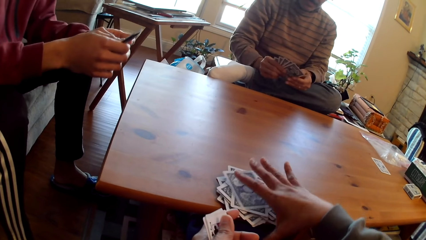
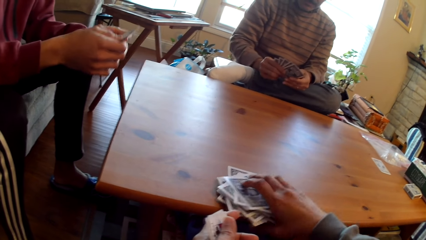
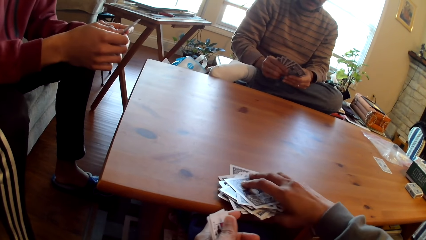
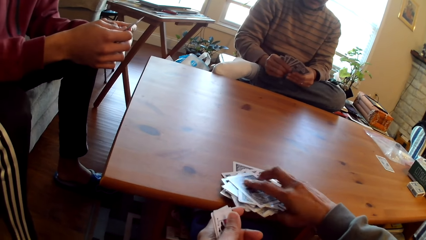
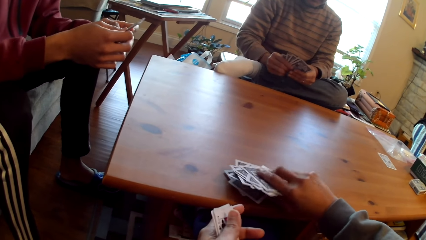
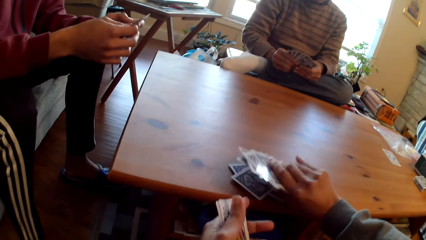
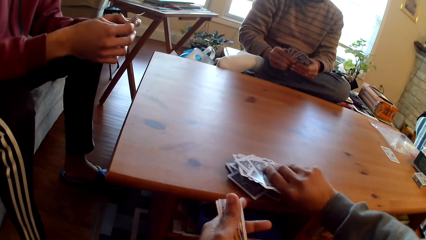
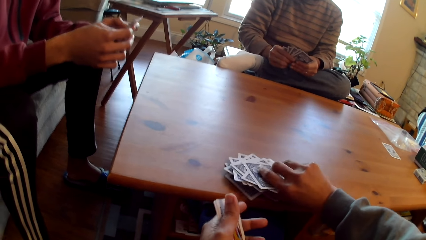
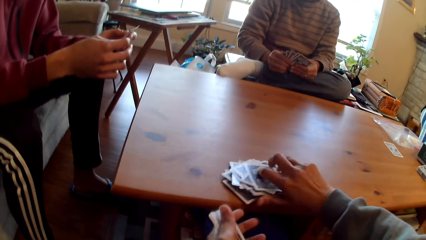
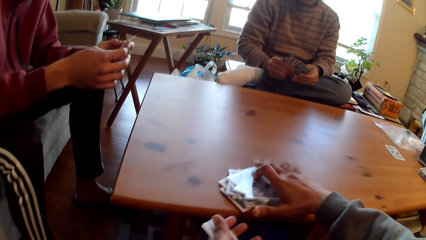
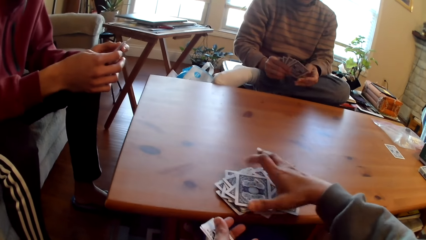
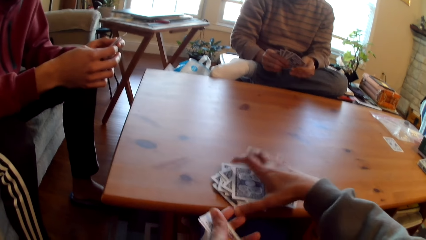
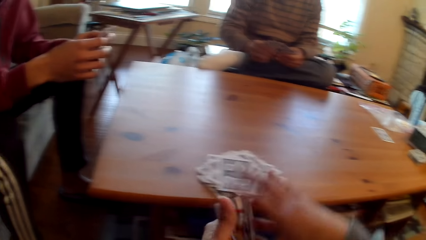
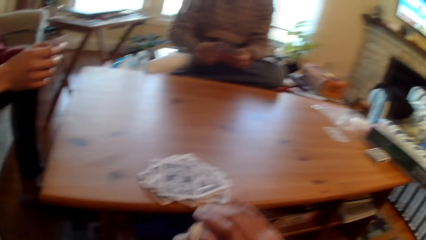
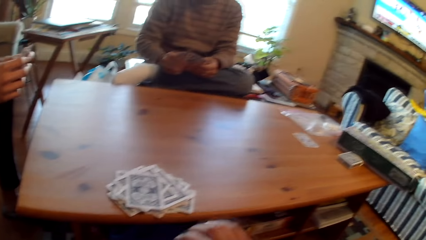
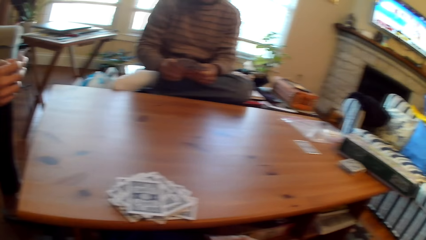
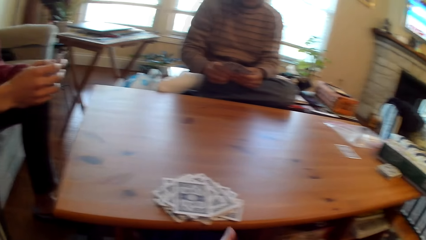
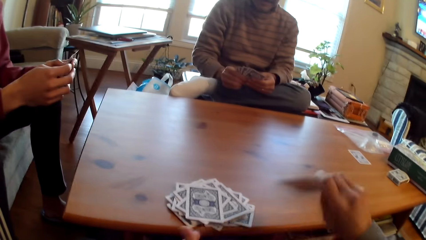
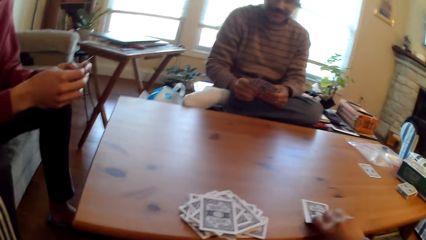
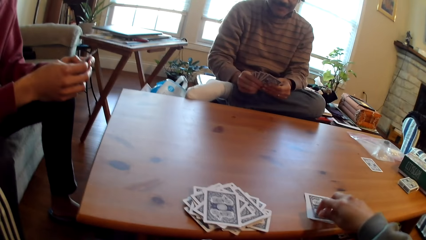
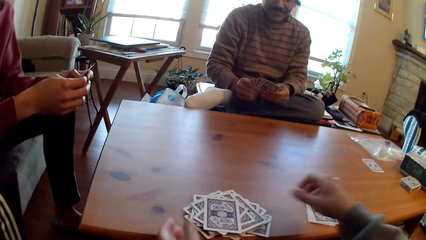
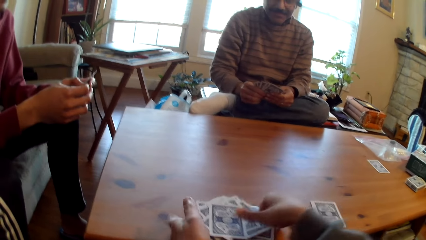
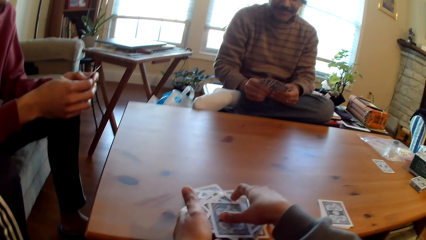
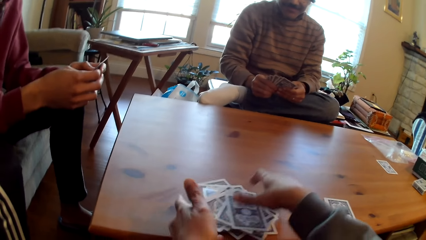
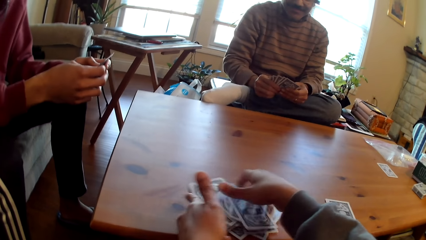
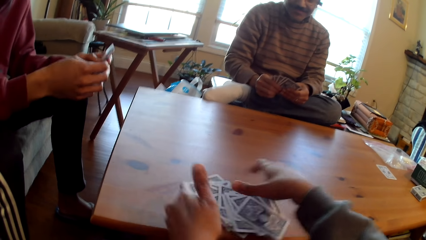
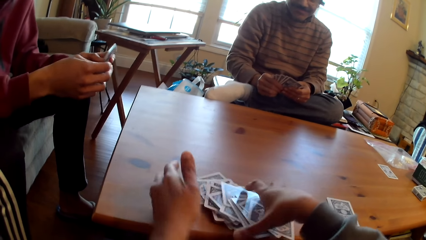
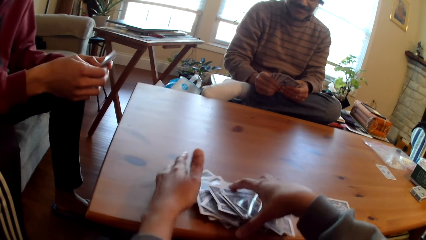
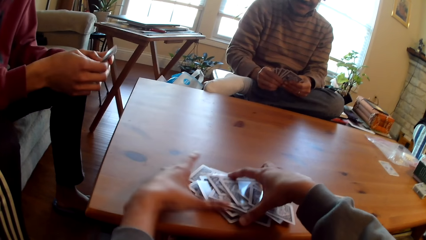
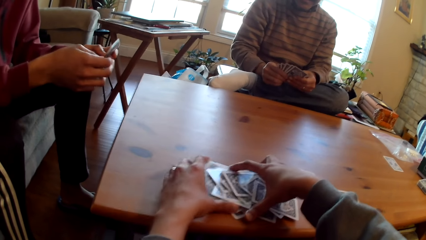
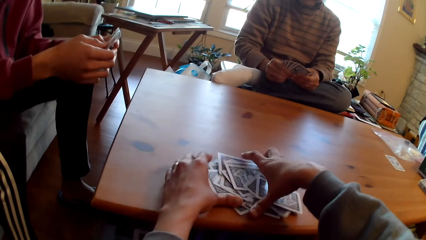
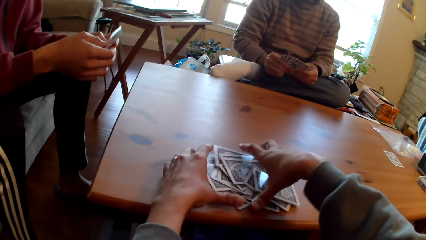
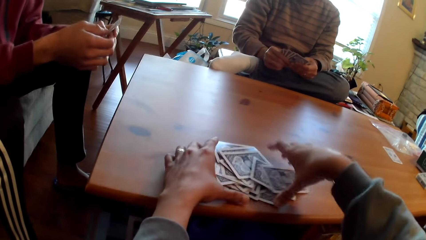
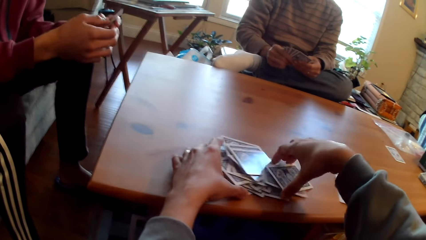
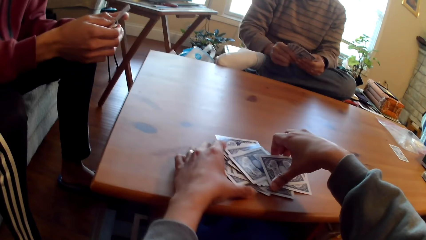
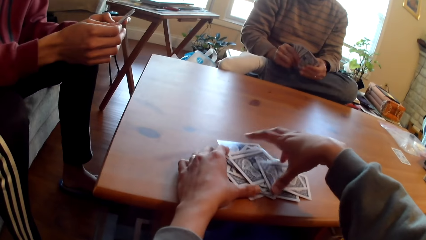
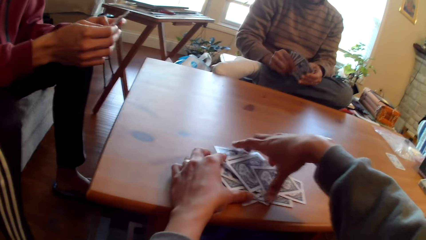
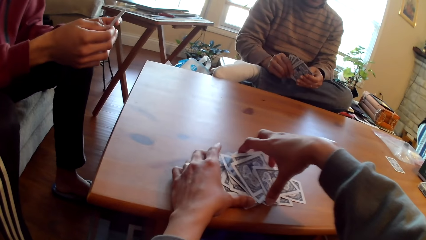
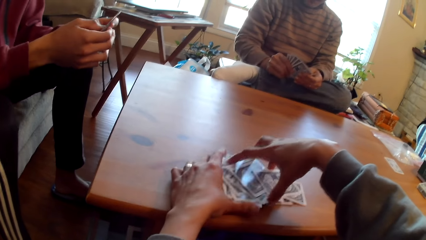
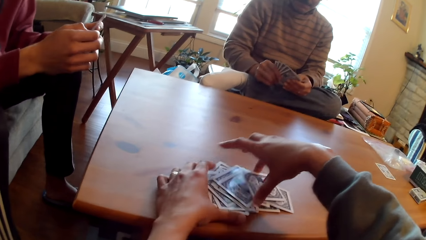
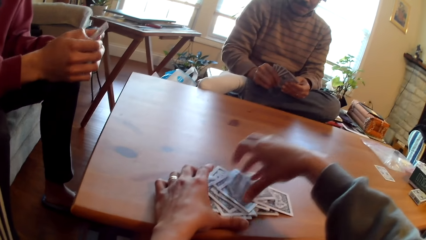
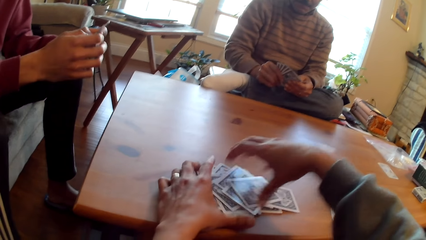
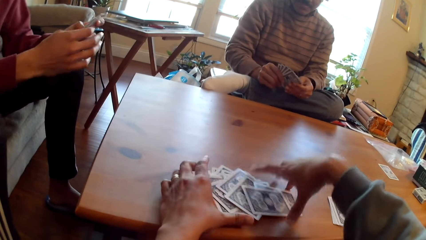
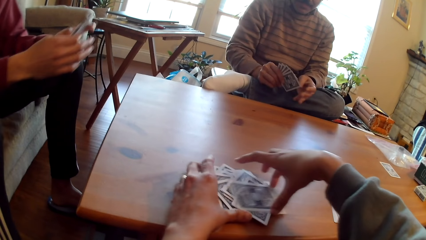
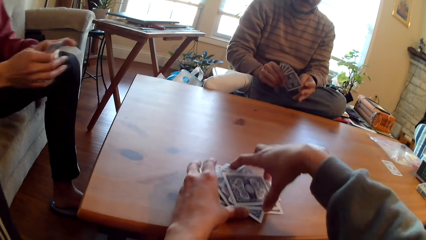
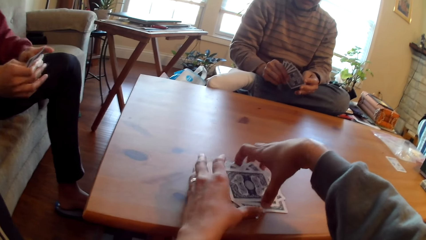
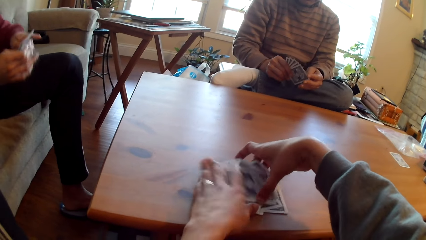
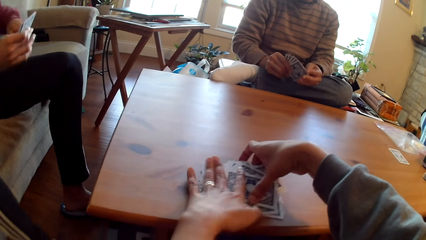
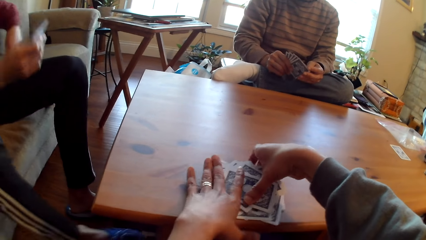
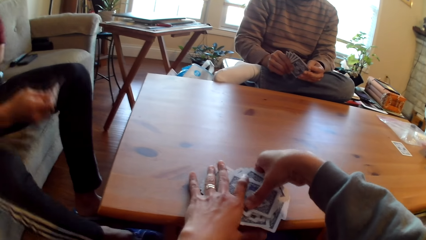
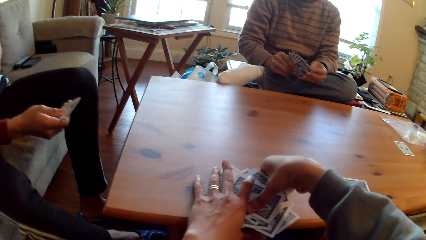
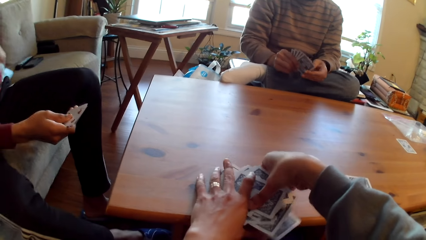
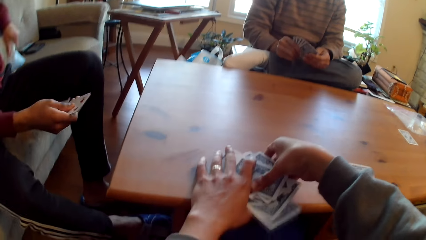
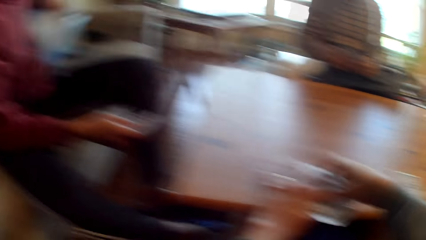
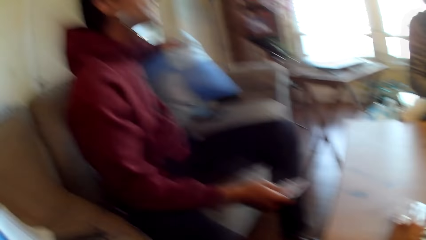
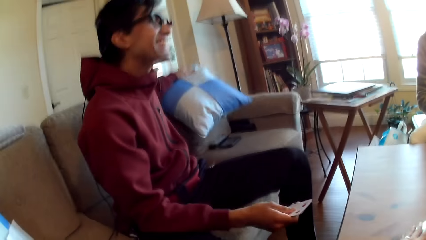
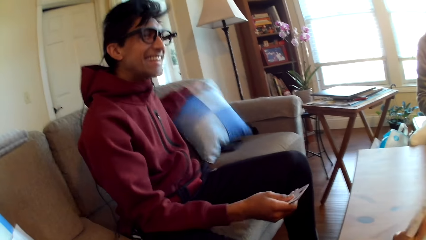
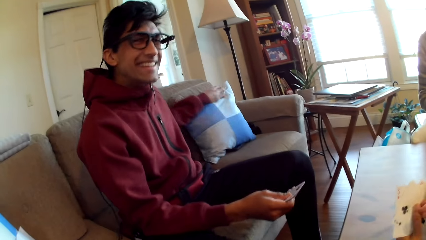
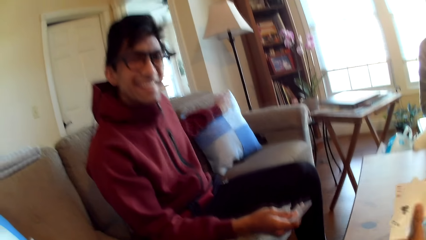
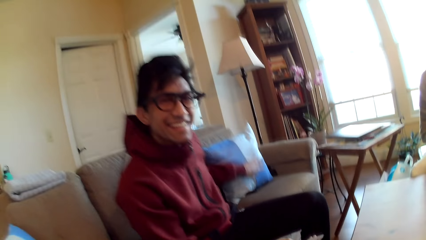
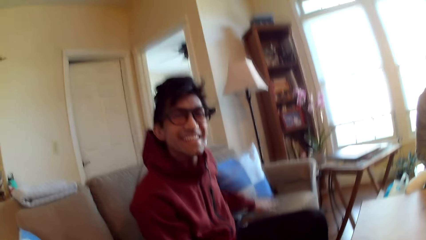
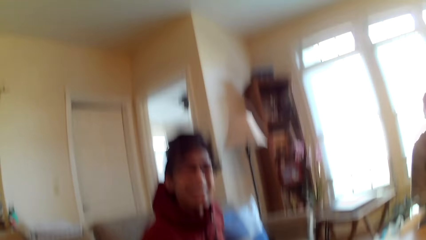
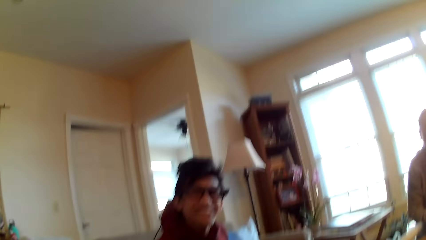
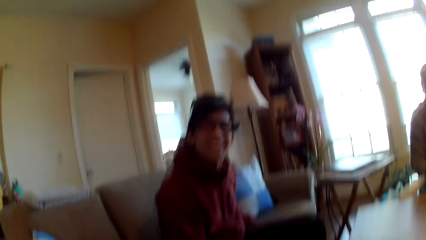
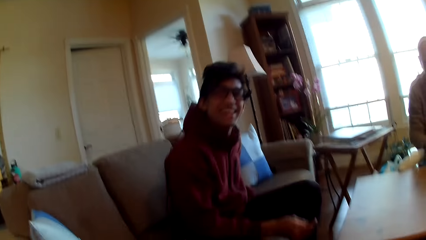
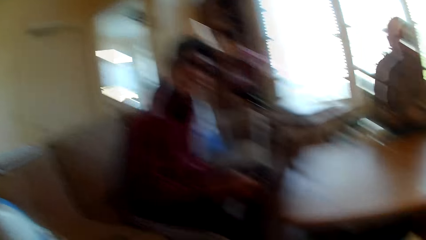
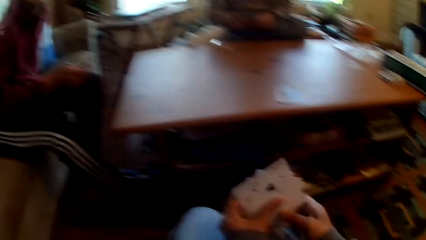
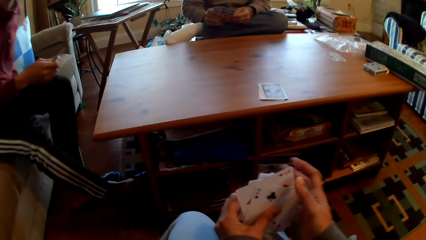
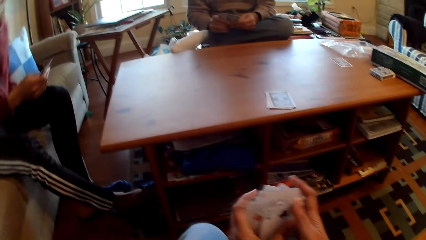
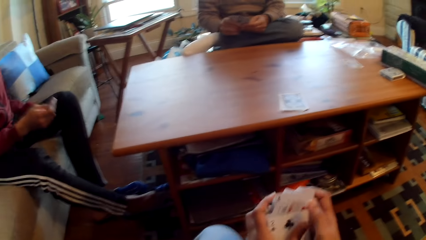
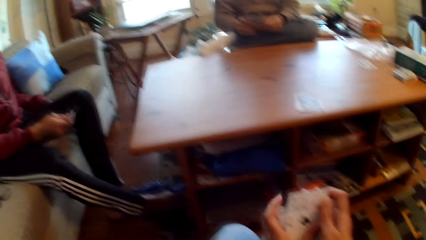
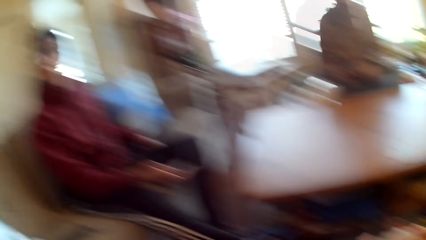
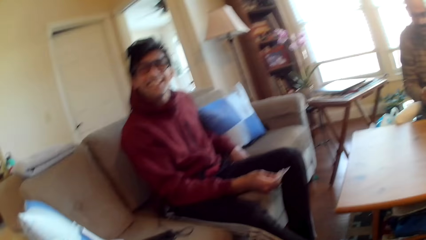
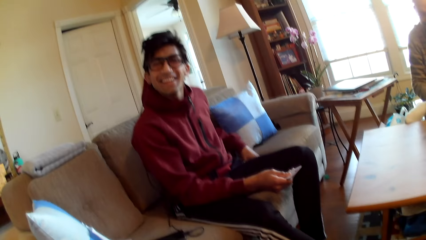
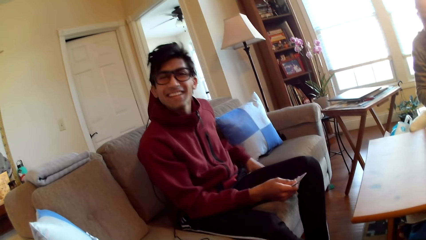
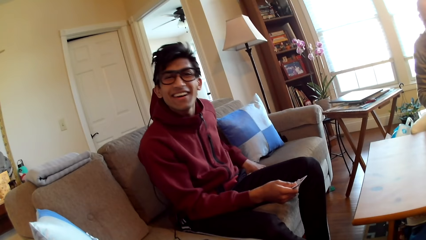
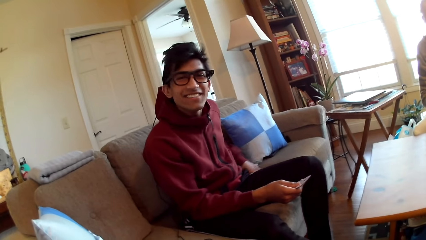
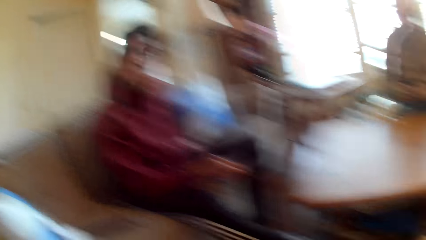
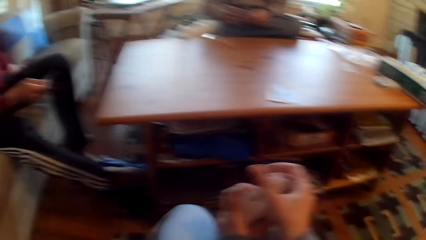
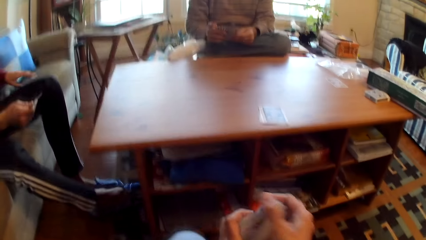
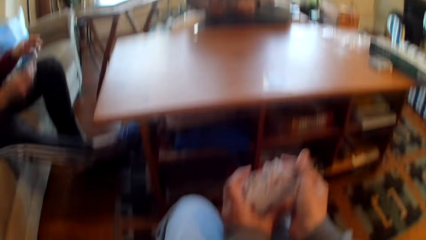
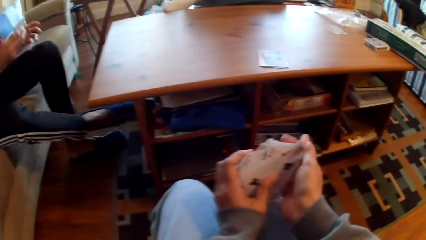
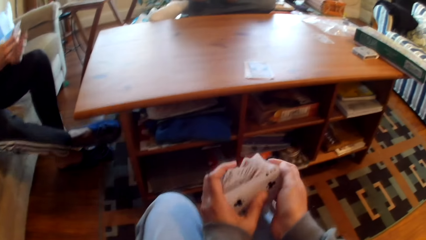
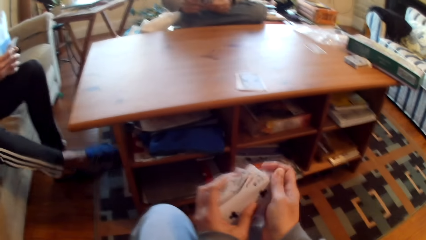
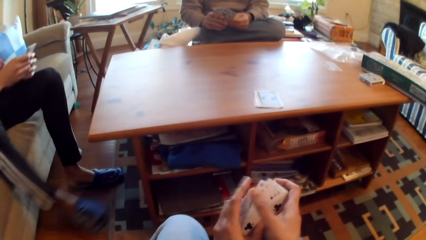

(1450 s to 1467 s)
The camera wearer takes cards. They put cards on the table. They pick up cards on the table. They hold a throw pillow. They arrange playing cards.
